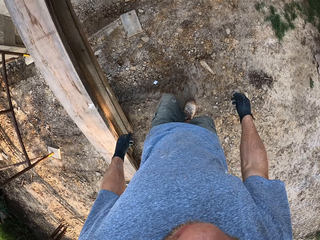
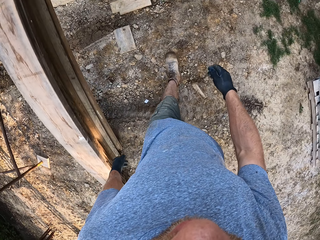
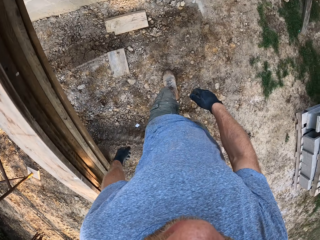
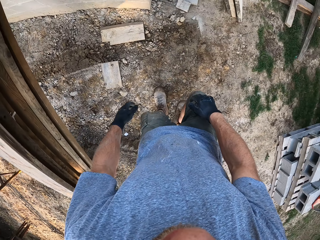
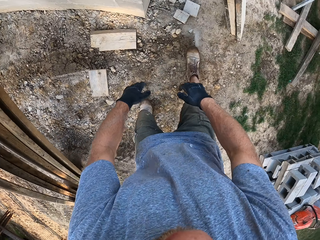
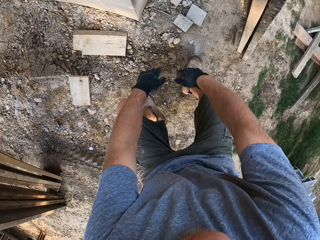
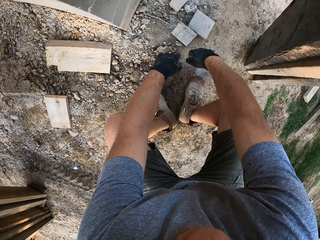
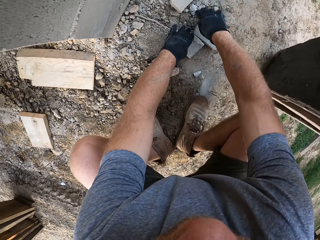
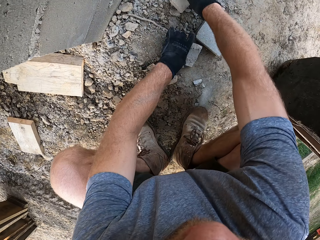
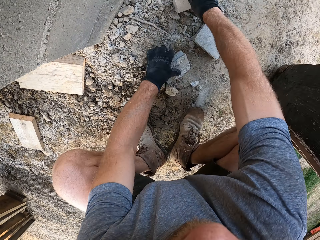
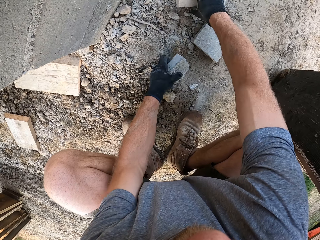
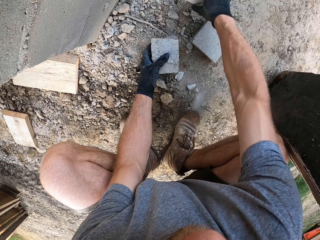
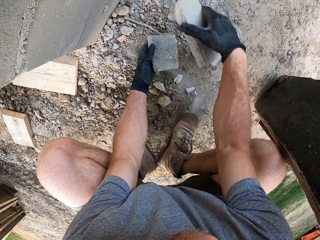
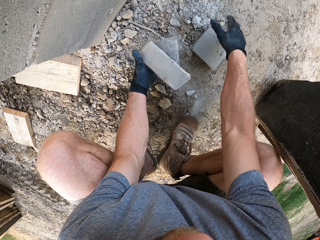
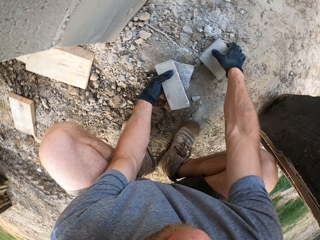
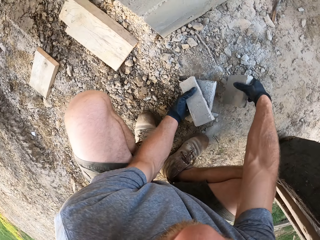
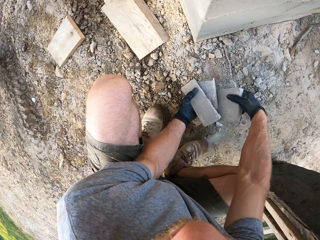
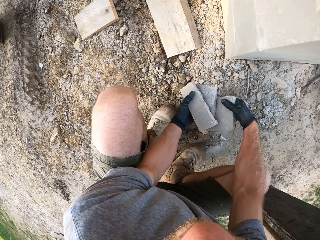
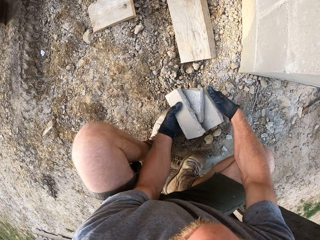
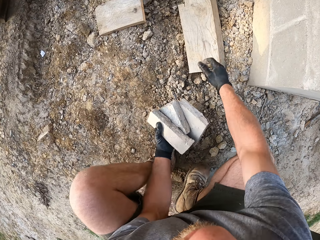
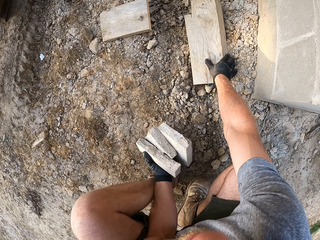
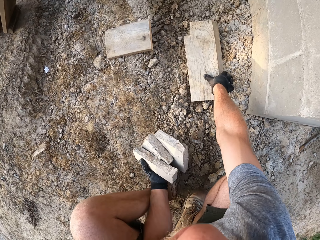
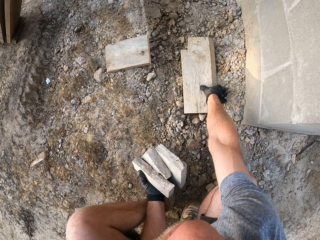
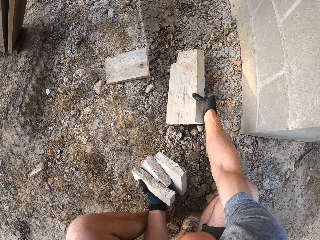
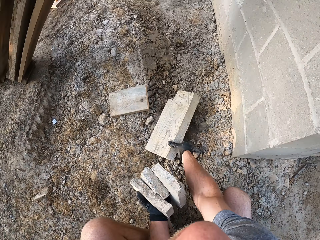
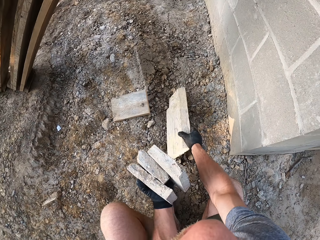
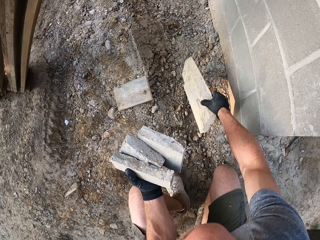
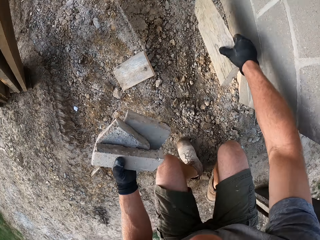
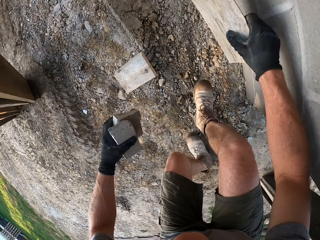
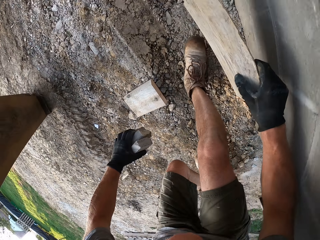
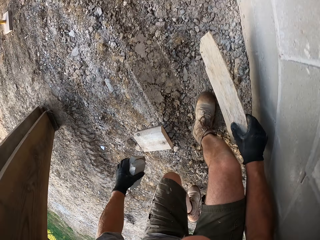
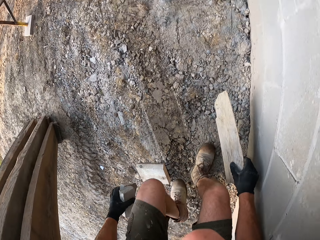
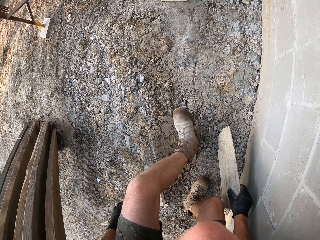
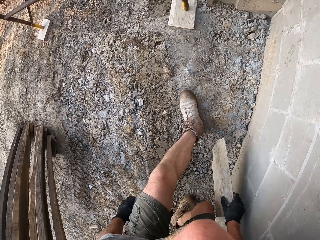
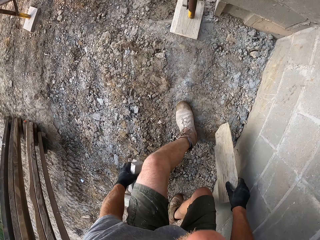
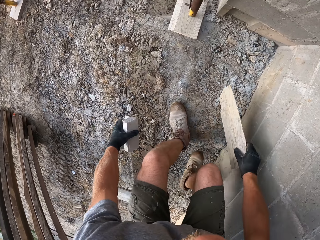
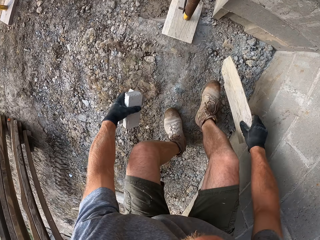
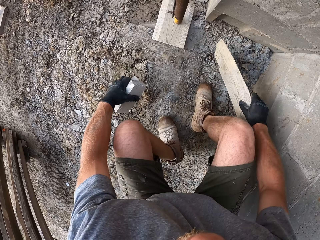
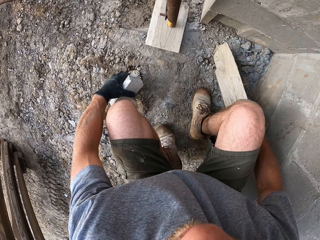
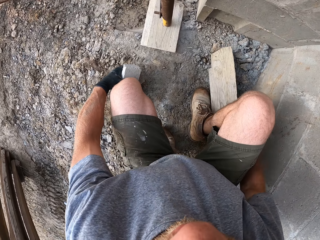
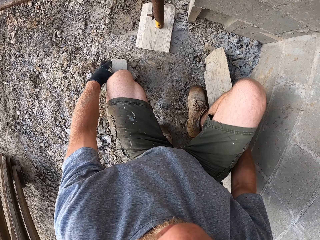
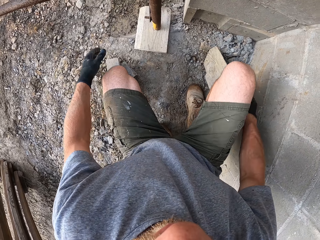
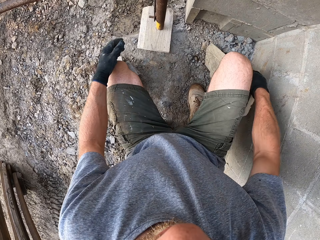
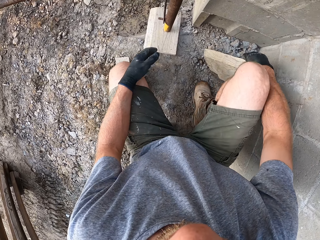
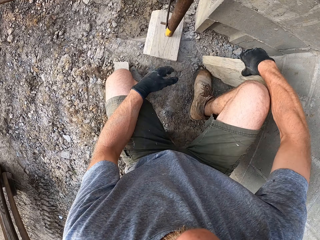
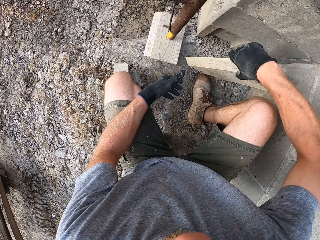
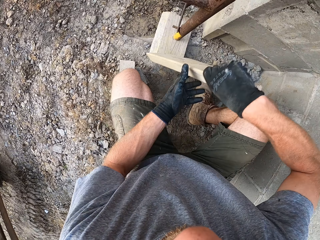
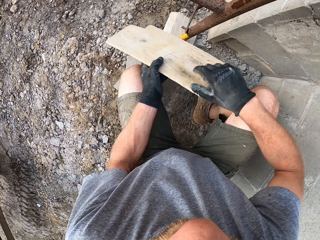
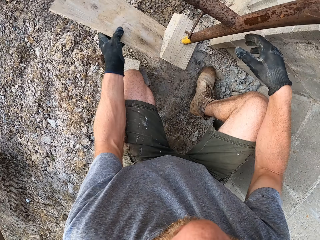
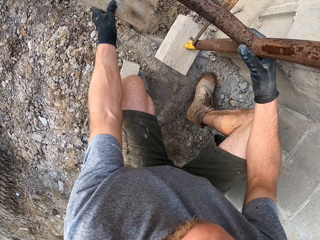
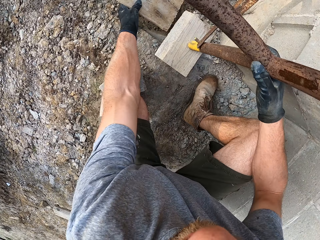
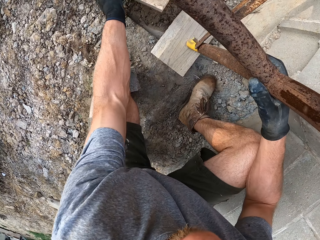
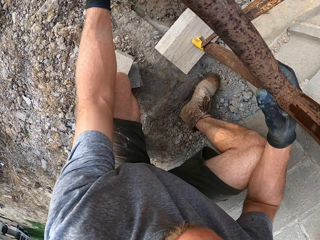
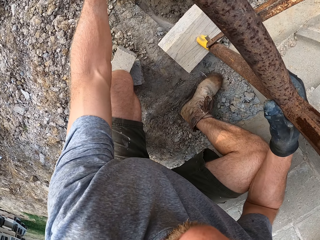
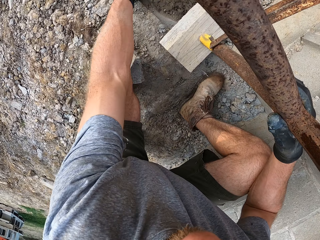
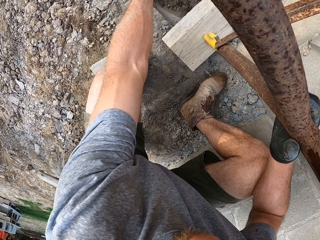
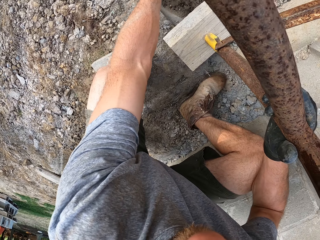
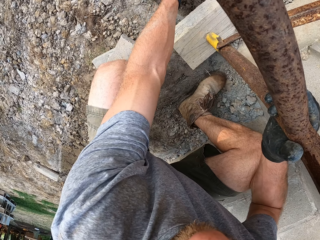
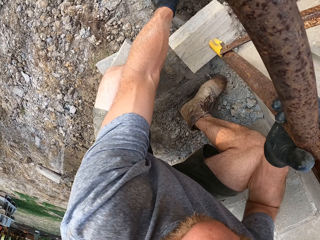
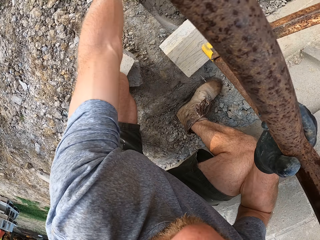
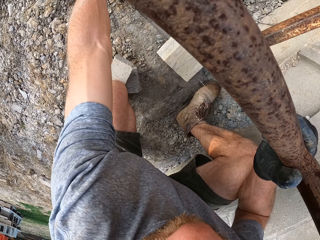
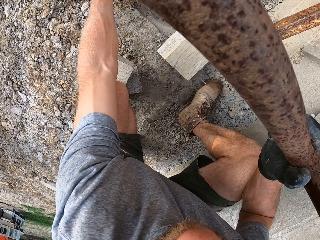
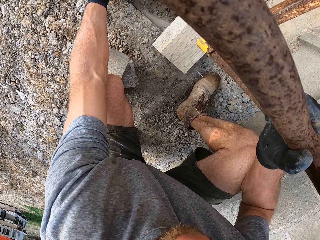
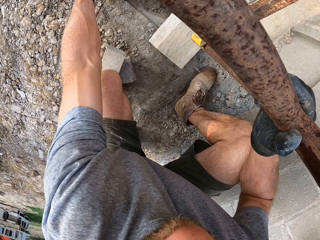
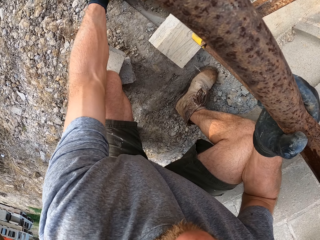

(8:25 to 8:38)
The camera wearer picks planks on the ground with both hands. He moves to a leg of the rack. He places the planks in his left hand on the ground. He passes the plank in his right hand to his left hand. He lifts the leg of the rack.

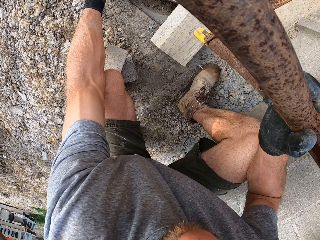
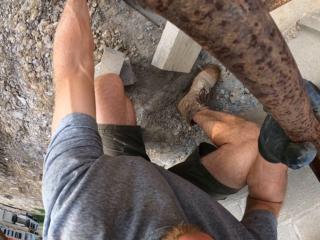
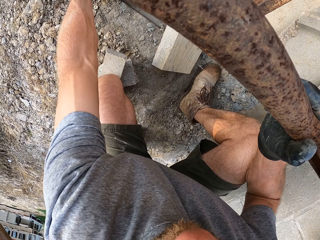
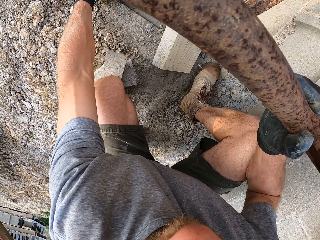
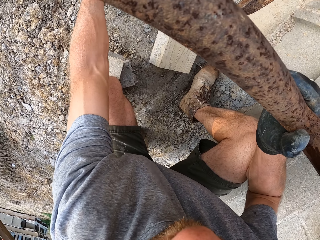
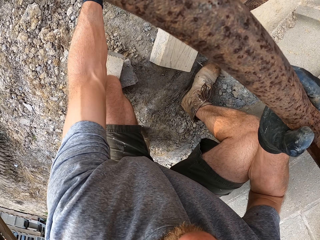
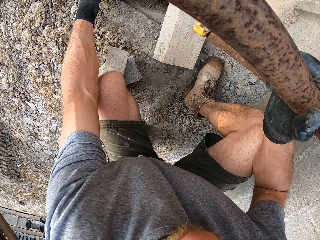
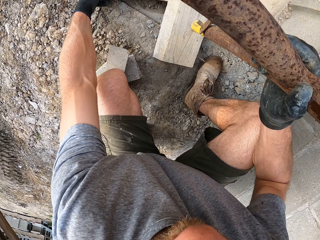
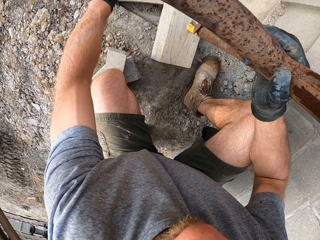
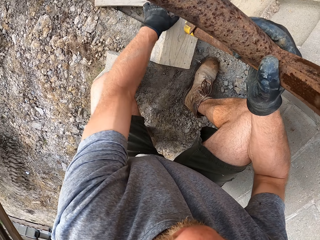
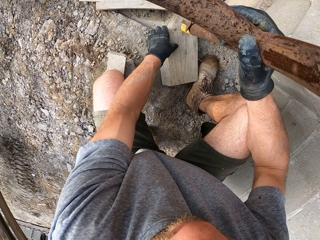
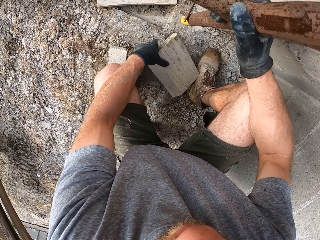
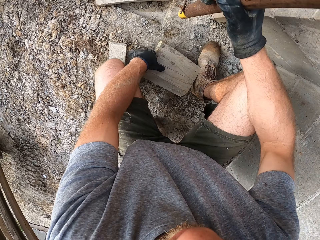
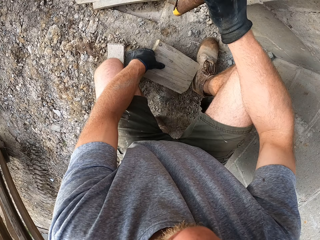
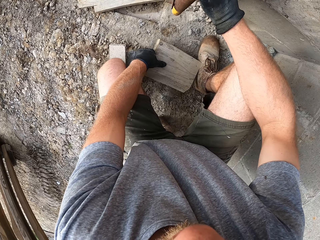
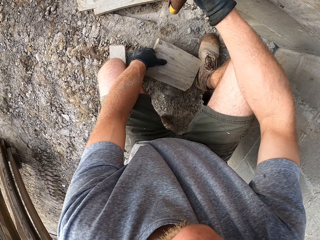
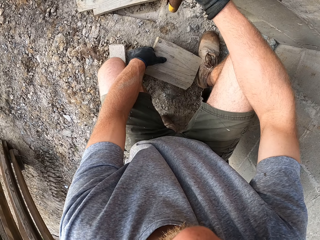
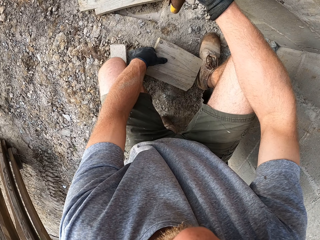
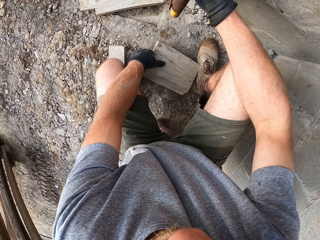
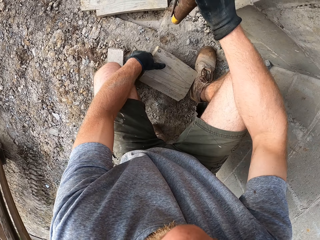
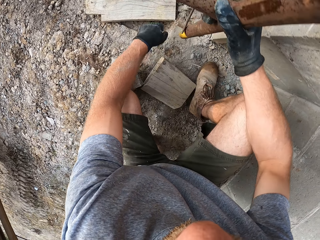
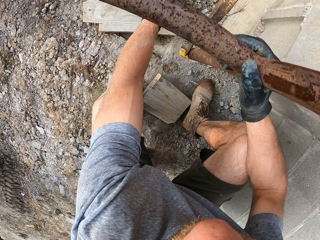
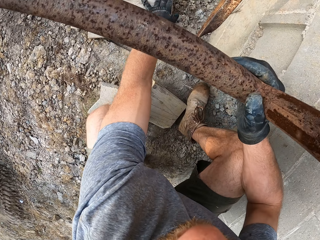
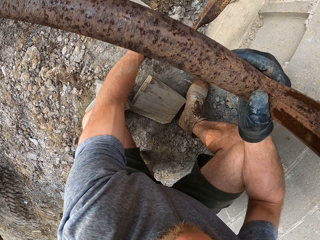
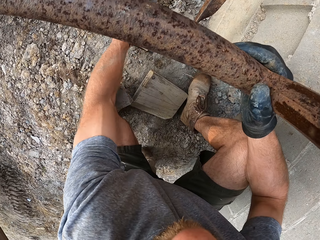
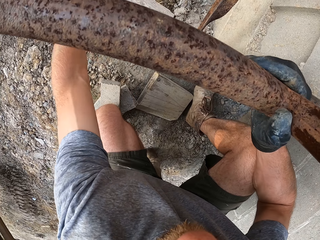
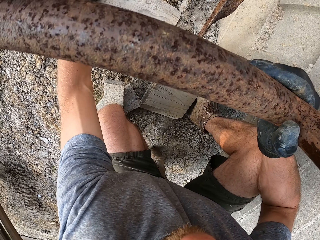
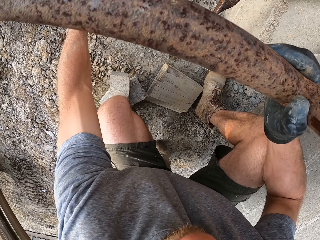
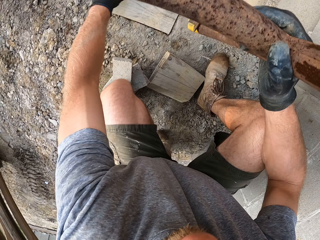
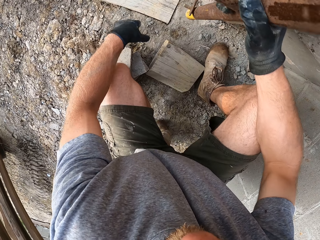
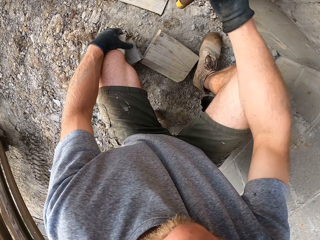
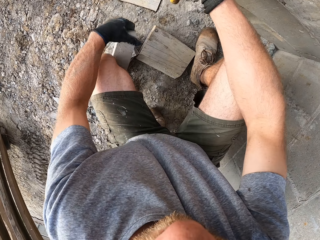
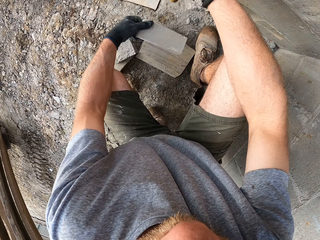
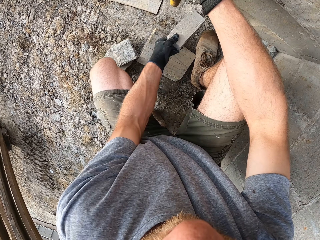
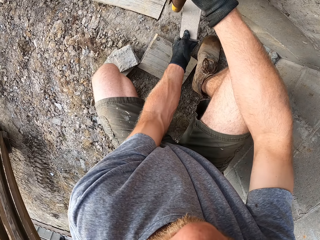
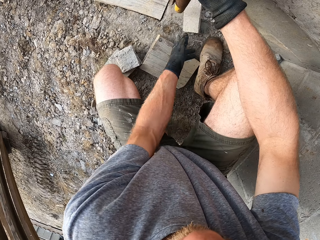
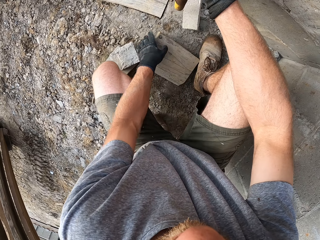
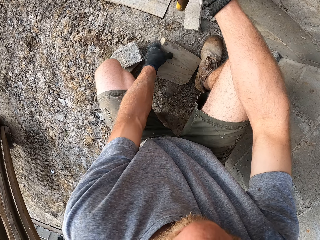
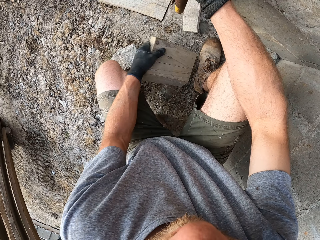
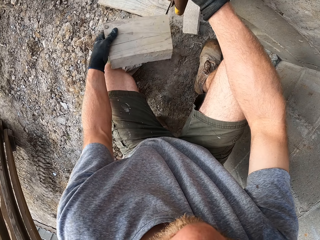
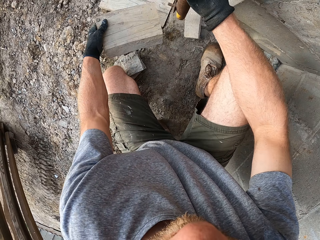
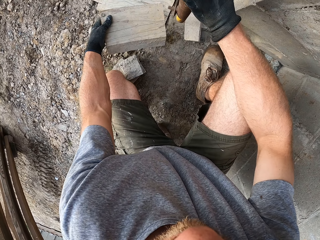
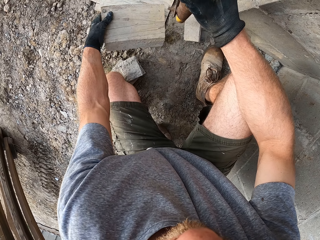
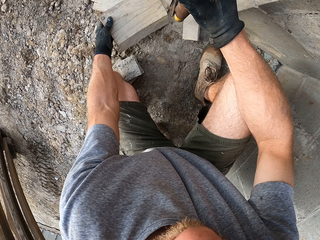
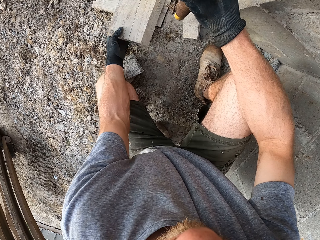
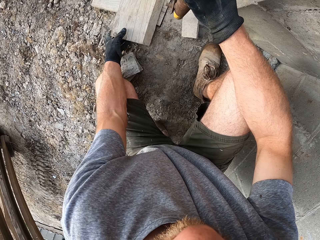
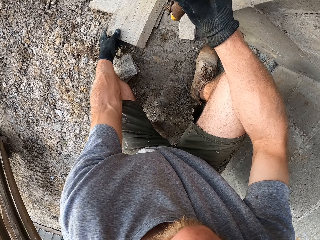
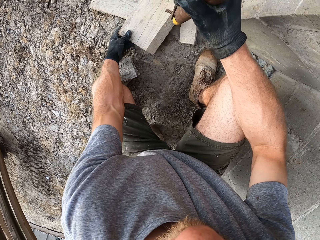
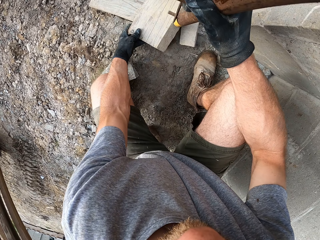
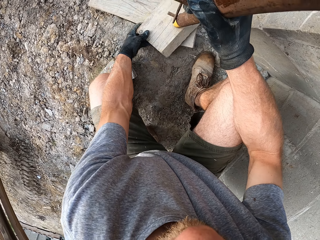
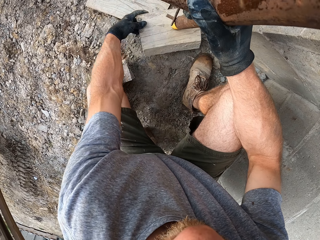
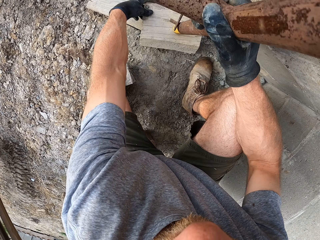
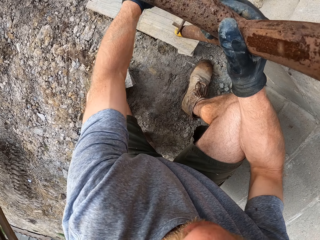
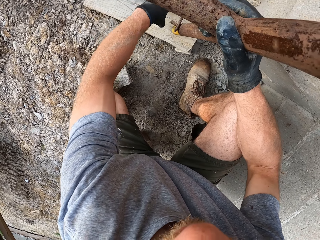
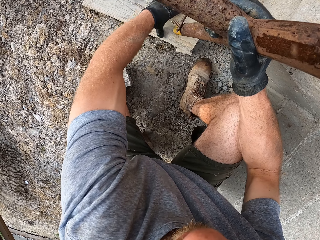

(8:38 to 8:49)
The camera wearer drops the plank on the ground. He removes the plank under the rack leg. He touches a plank on the floor with his left hand. He picks up a plank on the ground. He places the plank on the ground beside. He takes a plank on the ground. He places the plank under the rack leg.
